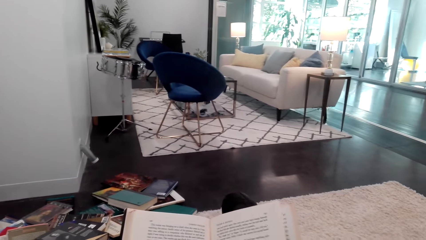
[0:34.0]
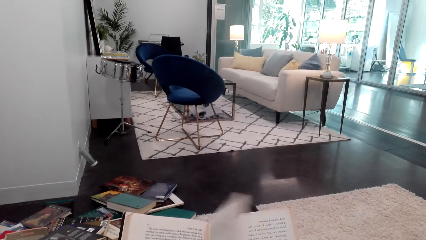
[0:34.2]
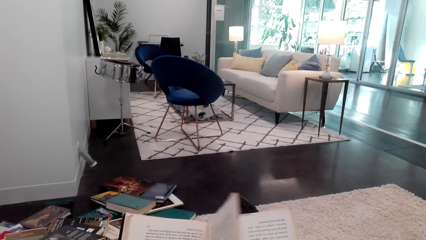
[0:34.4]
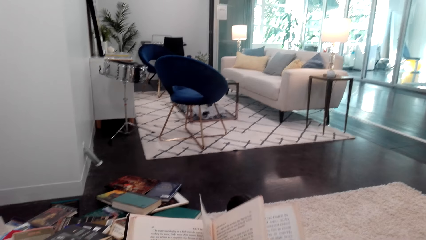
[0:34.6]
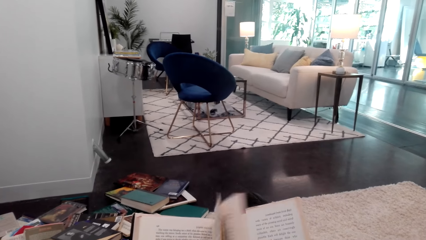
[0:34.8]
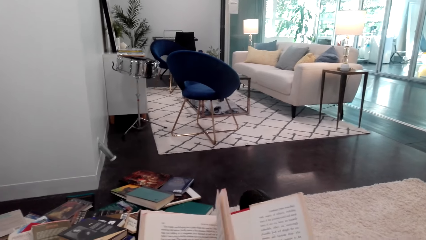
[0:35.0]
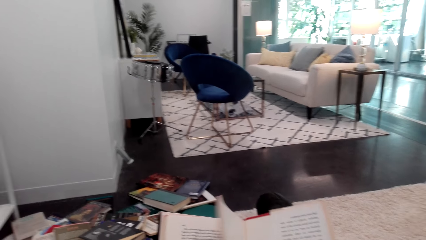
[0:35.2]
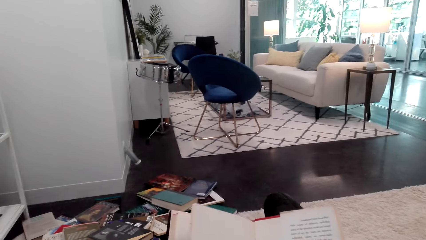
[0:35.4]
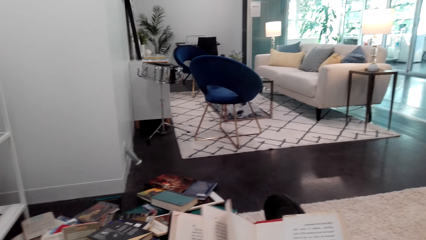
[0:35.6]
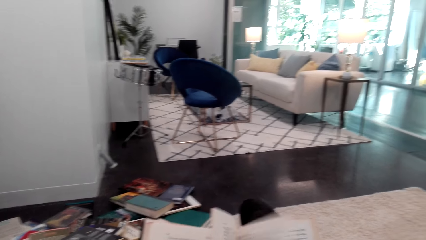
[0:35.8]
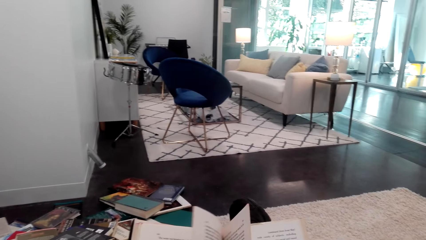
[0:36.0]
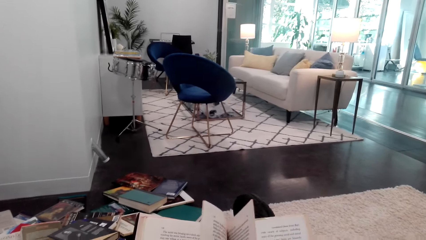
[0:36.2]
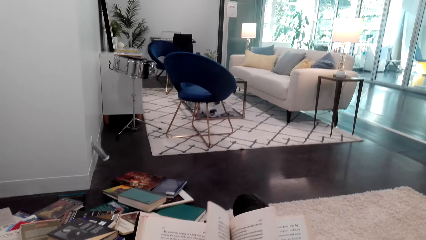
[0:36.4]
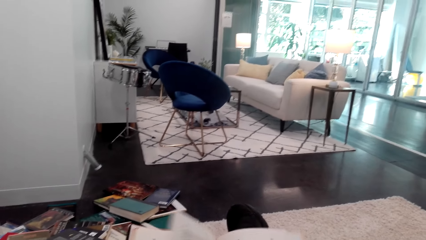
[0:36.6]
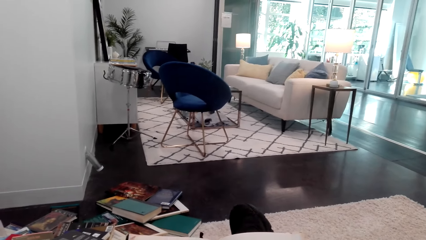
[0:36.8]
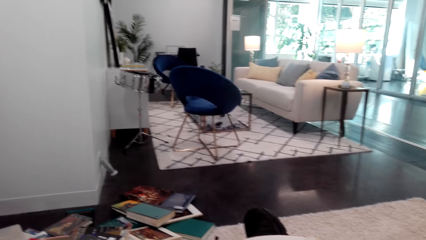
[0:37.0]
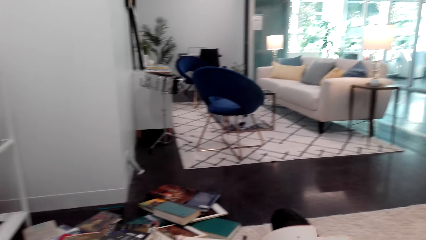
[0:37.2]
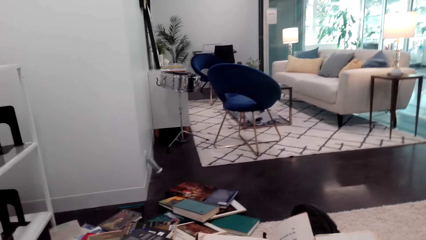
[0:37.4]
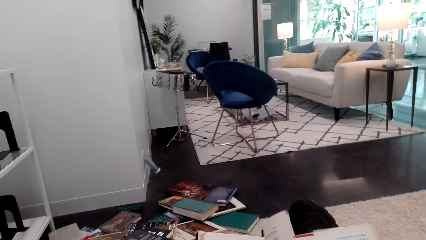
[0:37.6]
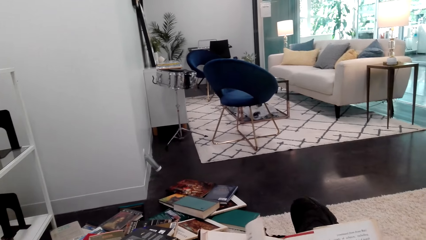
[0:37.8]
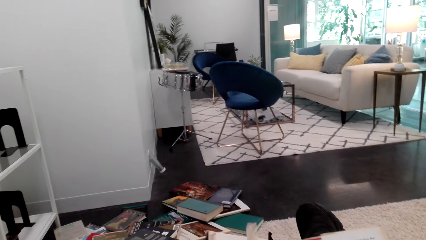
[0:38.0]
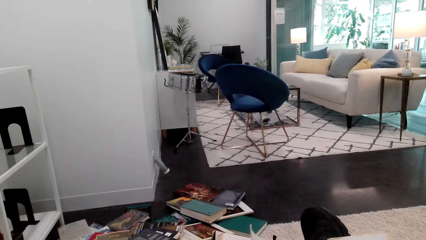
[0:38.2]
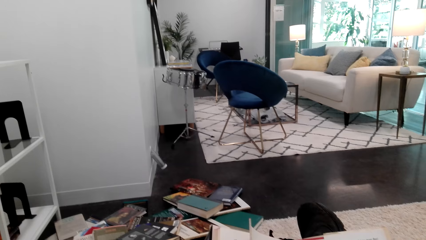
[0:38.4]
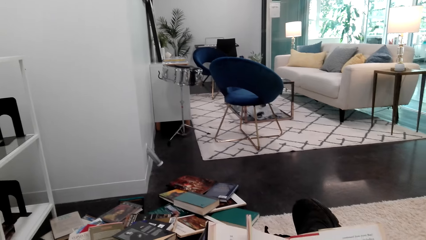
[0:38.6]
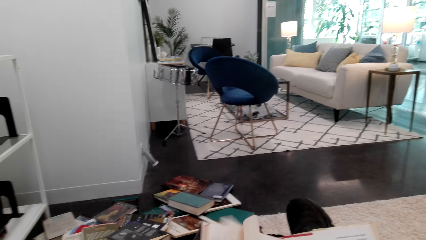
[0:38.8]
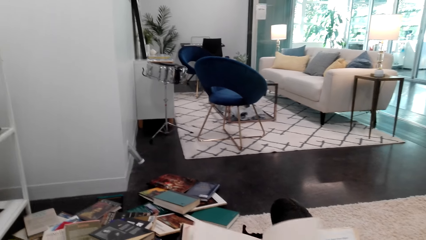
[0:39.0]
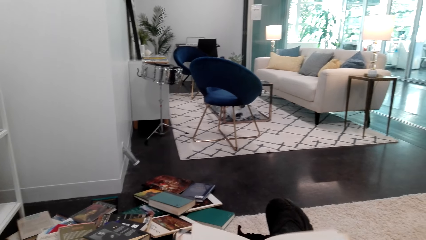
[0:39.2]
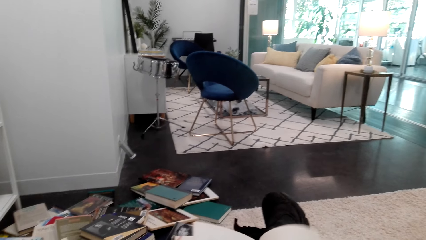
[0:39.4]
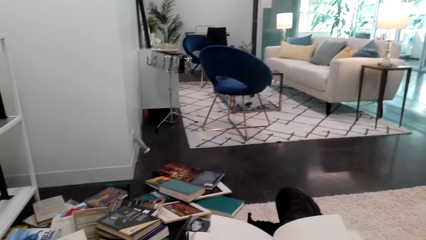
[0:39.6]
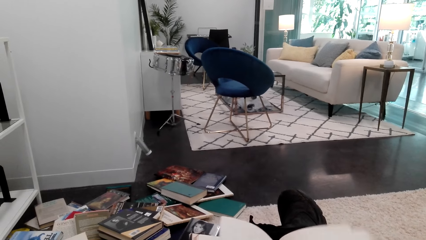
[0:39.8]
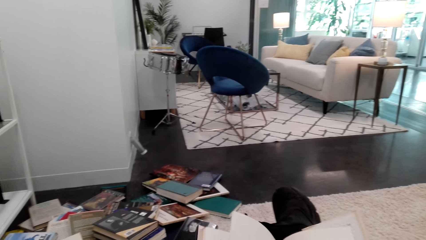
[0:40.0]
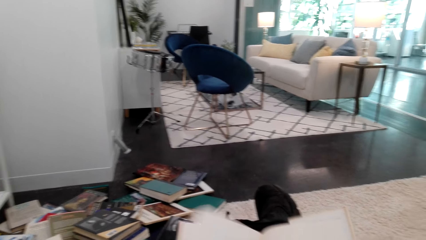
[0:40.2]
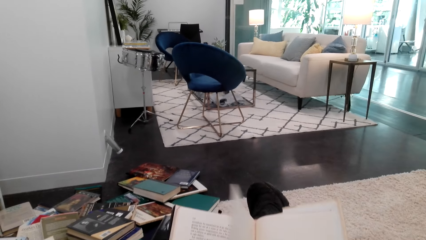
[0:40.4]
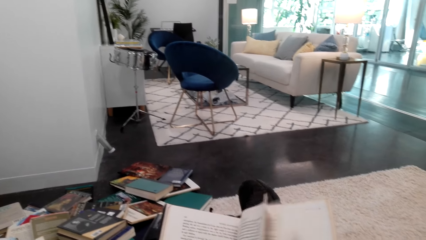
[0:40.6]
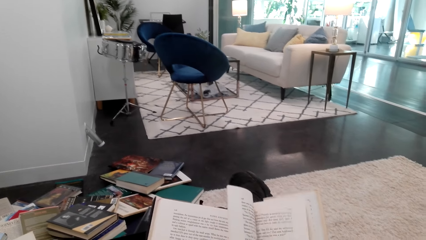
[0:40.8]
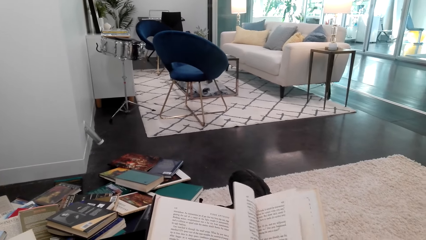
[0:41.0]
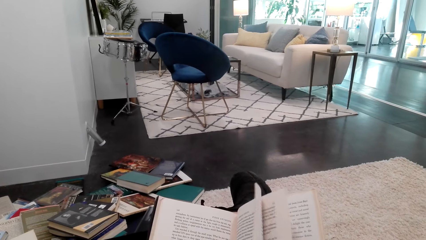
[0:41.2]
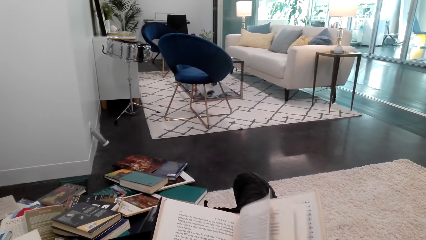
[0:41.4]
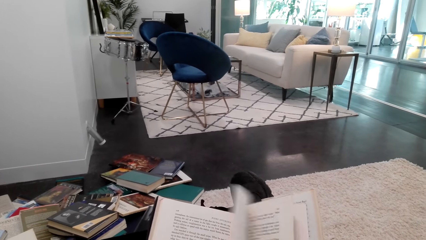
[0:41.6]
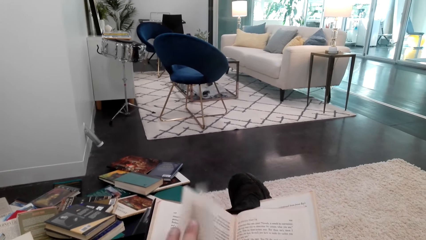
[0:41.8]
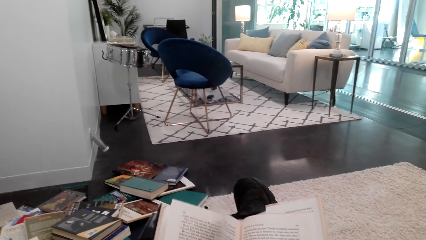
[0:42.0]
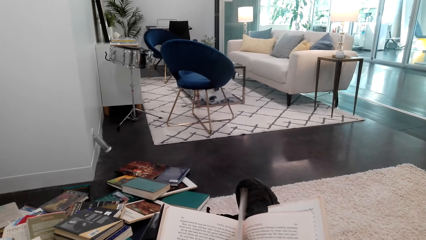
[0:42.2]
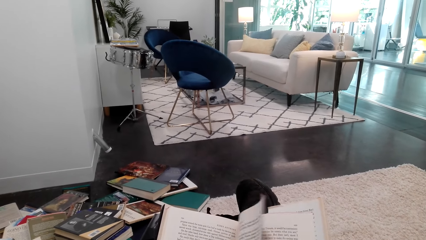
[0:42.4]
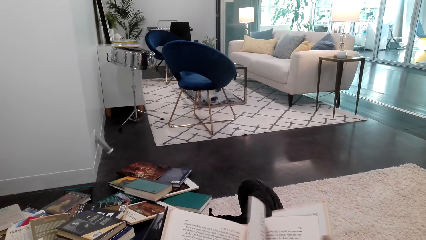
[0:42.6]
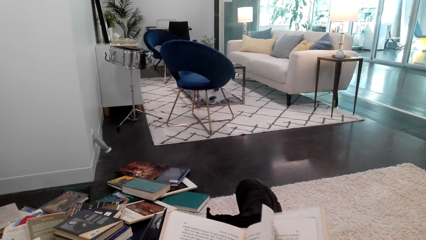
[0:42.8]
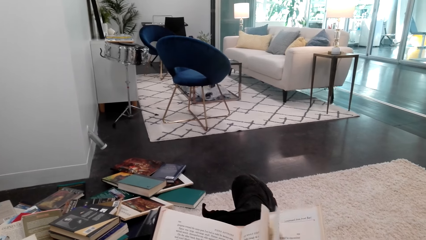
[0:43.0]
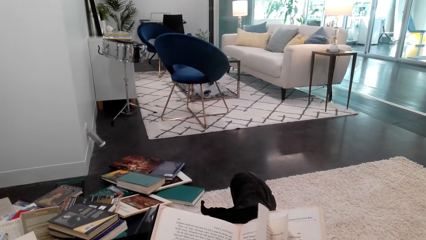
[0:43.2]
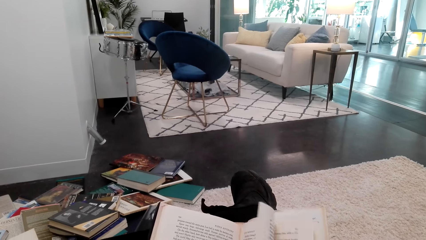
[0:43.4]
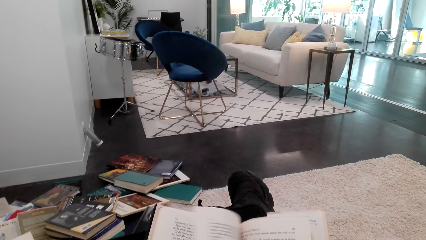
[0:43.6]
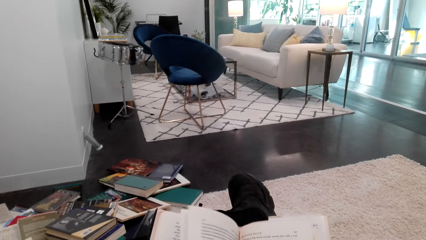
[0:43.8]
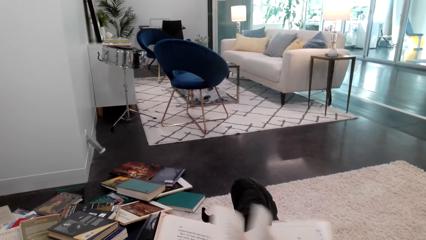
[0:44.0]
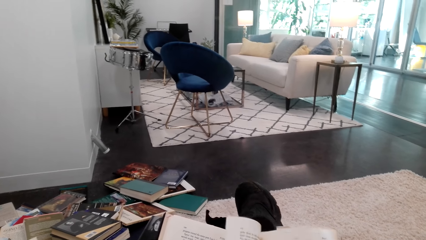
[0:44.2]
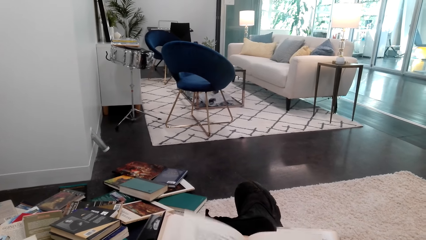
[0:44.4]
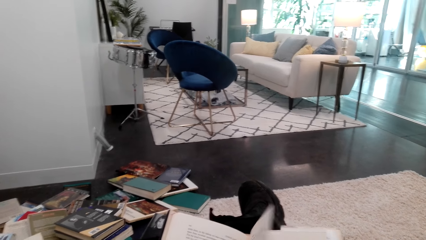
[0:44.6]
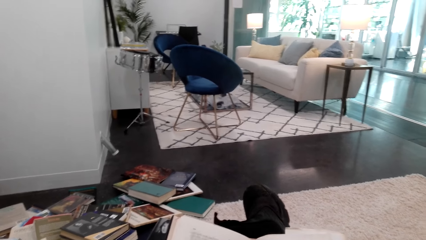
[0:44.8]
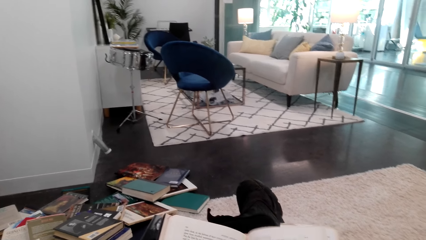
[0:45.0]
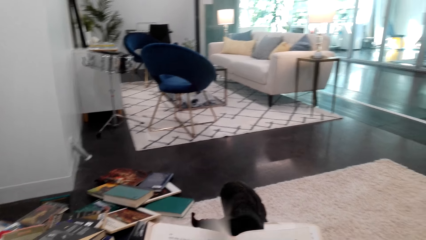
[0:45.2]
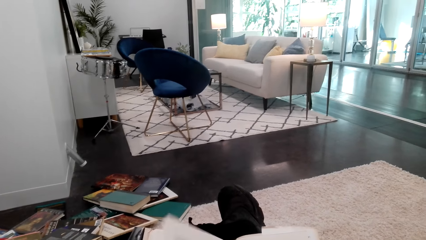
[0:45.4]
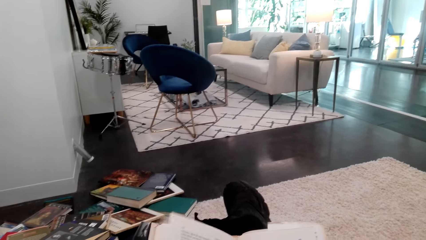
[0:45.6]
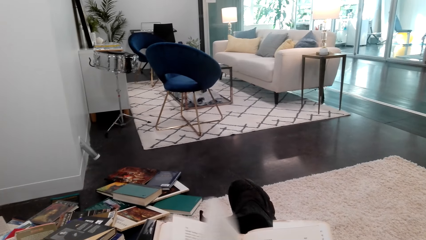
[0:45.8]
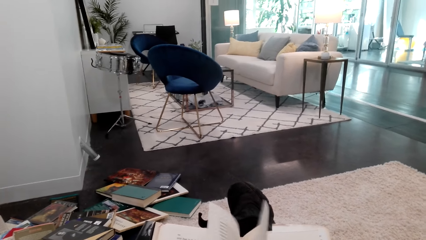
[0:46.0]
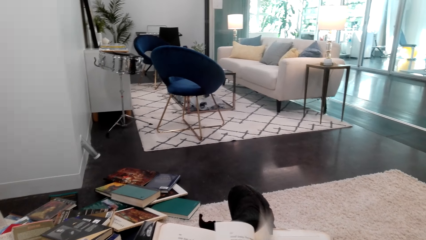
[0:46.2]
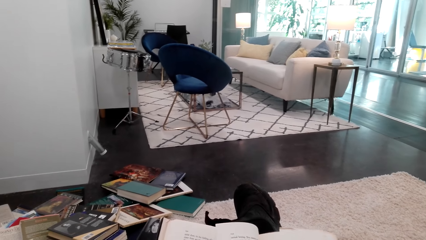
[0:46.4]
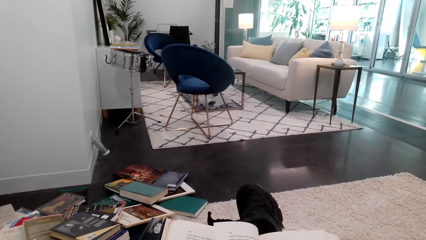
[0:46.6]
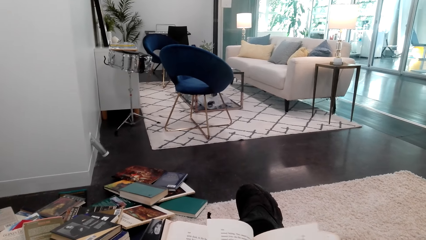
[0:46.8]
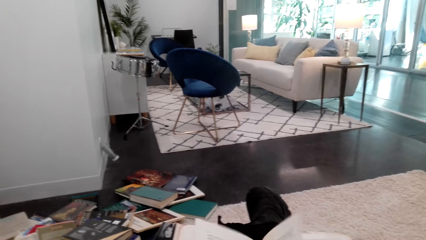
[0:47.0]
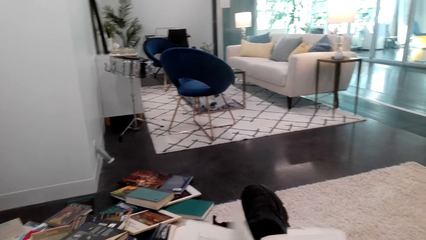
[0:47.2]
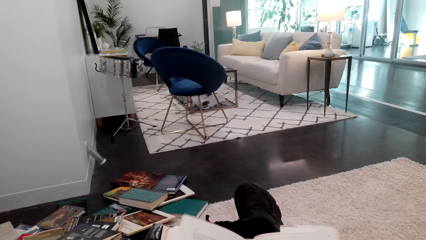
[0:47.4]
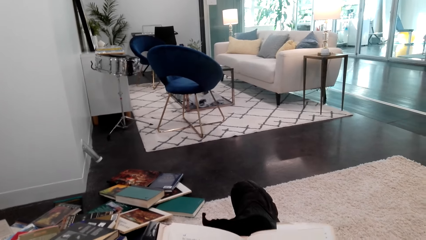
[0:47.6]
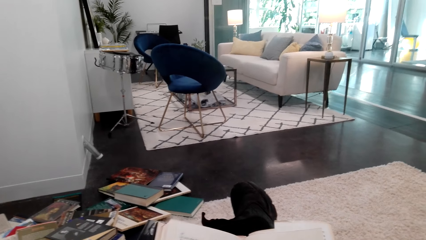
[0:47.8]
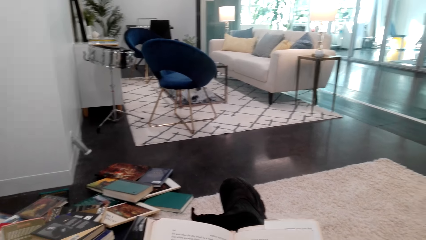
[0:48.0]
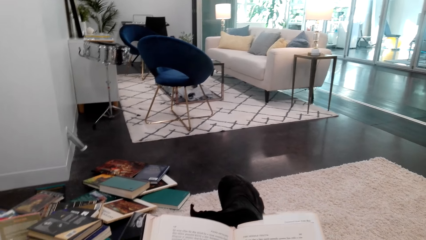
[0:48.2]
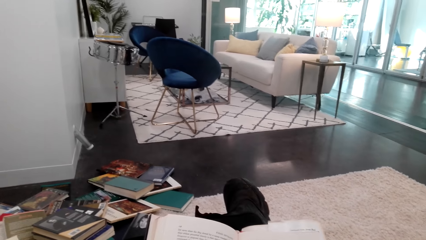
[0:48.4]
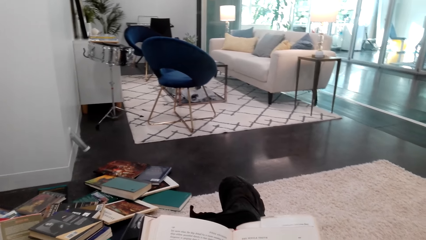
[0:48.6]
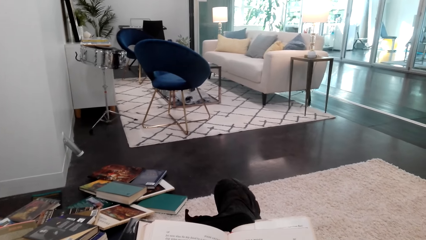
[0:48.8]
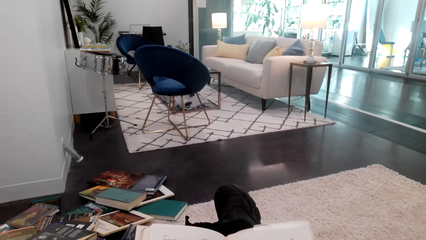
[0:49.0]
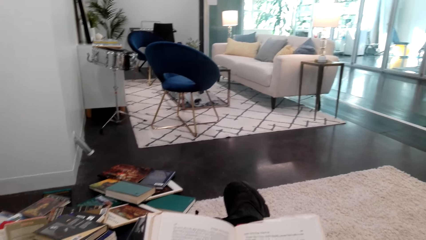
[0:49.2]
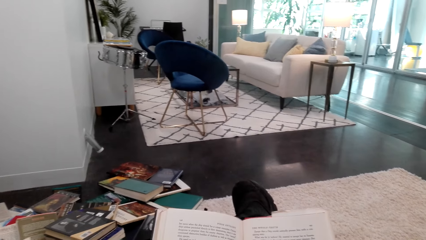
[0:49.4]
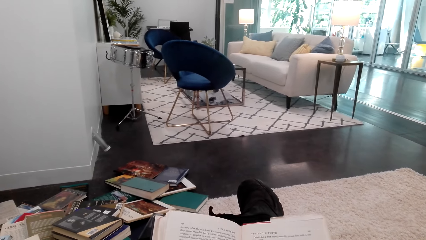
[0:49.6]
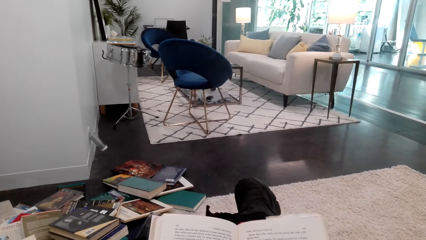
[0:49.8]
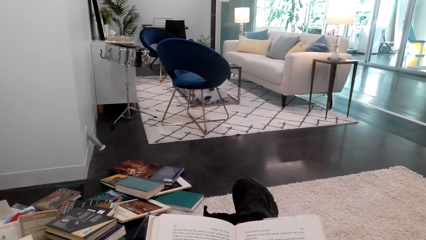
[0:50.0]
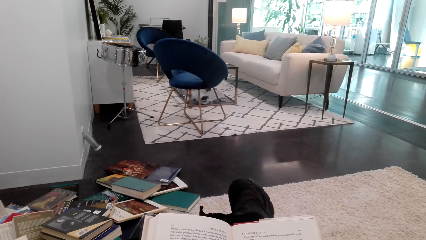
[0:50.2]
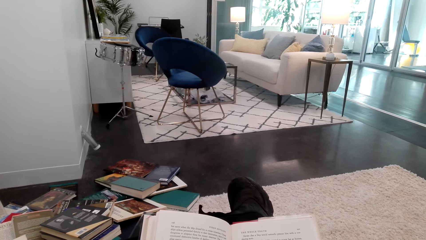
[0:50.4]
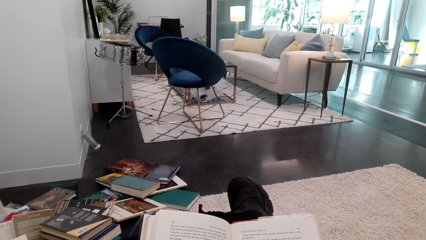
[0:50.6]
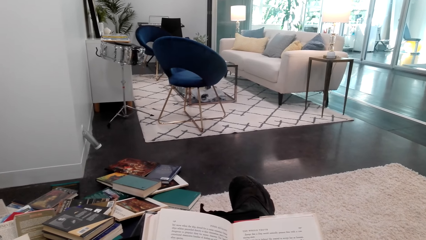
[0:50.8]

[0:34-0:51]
The camera wearer reads the book as he flips through the pages slowly.
